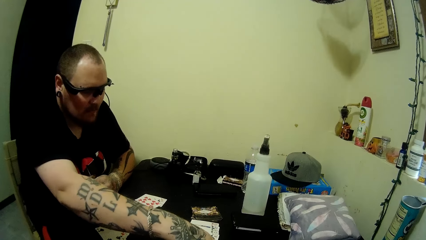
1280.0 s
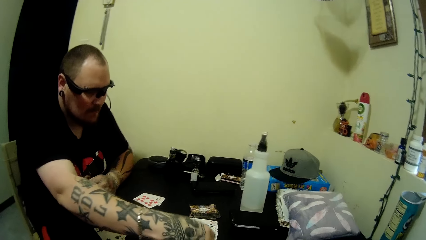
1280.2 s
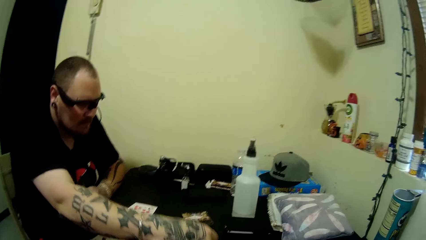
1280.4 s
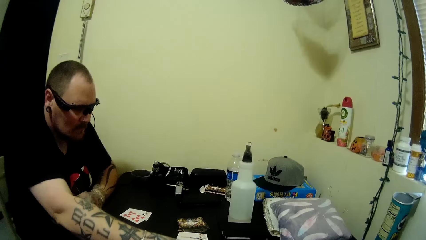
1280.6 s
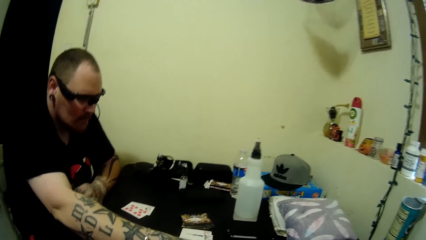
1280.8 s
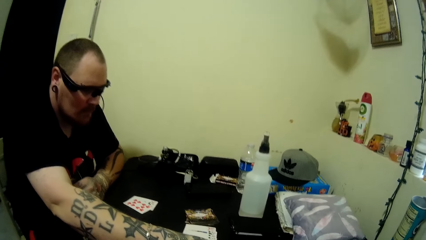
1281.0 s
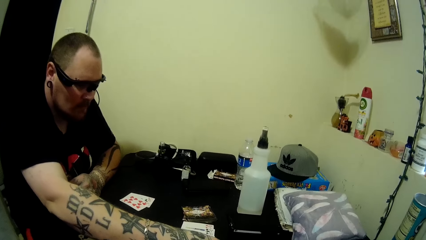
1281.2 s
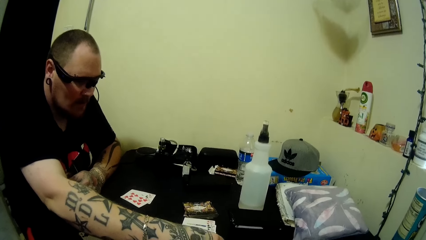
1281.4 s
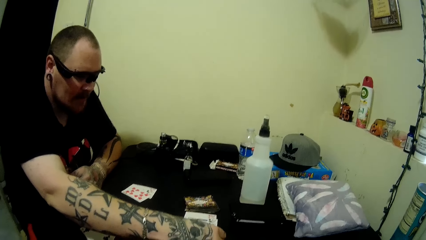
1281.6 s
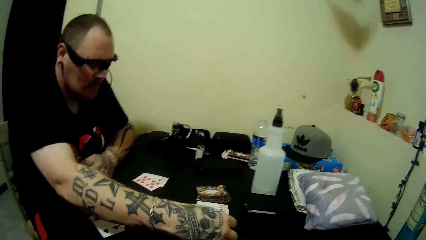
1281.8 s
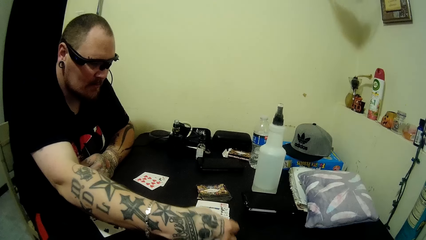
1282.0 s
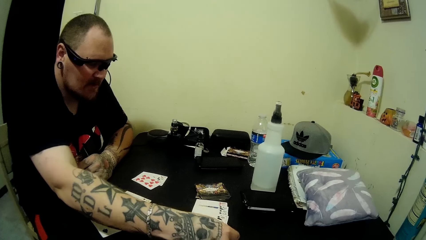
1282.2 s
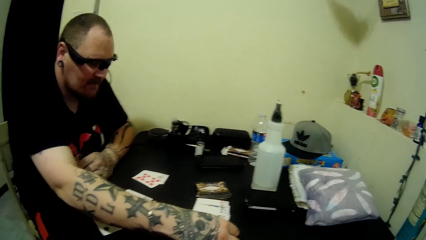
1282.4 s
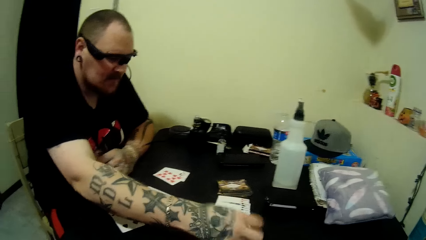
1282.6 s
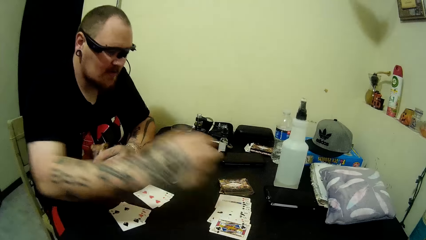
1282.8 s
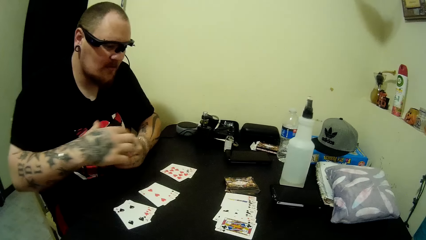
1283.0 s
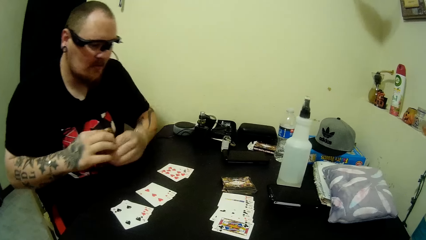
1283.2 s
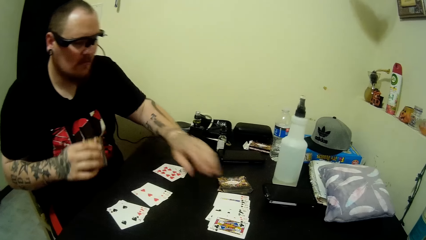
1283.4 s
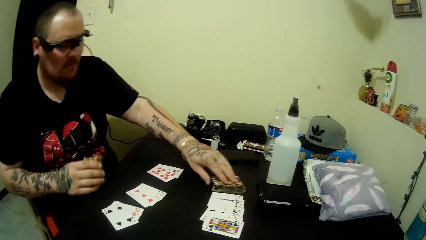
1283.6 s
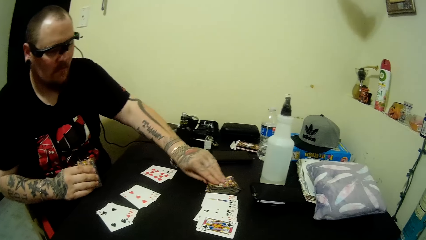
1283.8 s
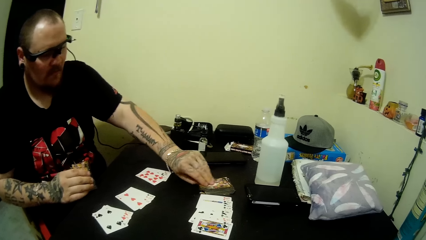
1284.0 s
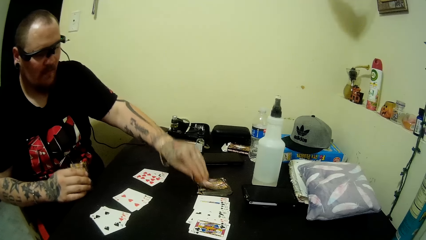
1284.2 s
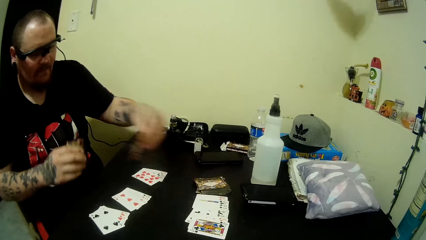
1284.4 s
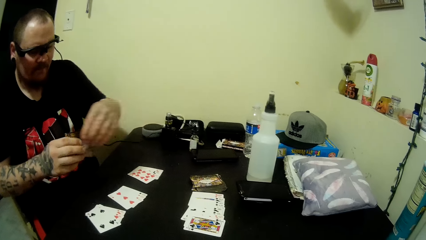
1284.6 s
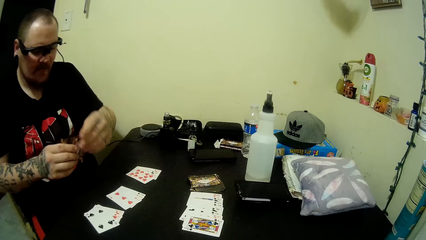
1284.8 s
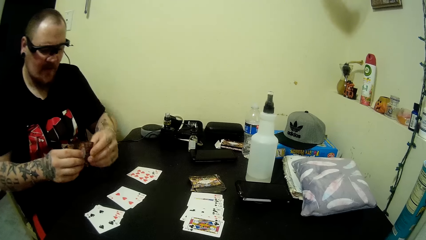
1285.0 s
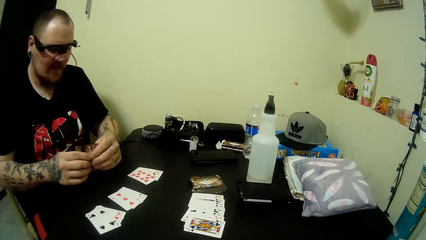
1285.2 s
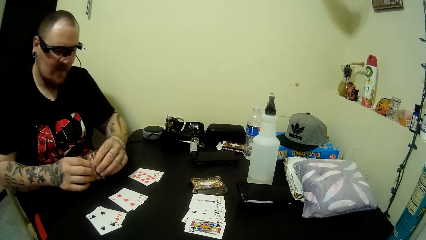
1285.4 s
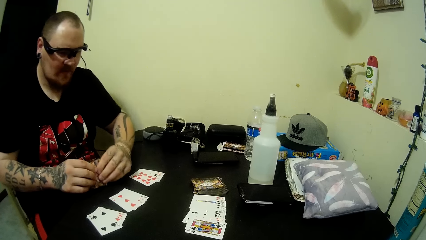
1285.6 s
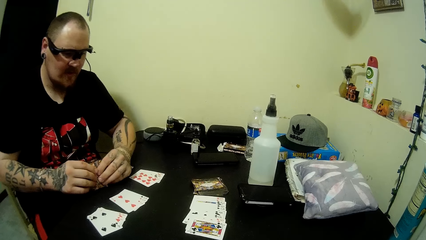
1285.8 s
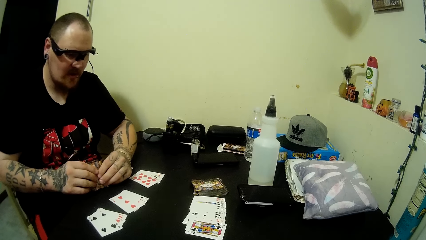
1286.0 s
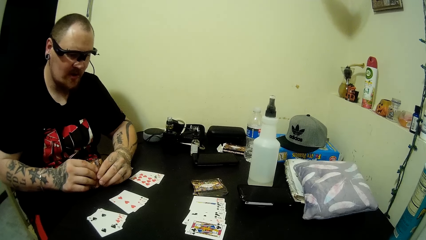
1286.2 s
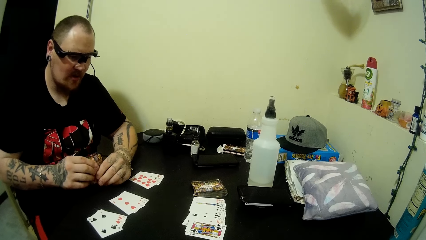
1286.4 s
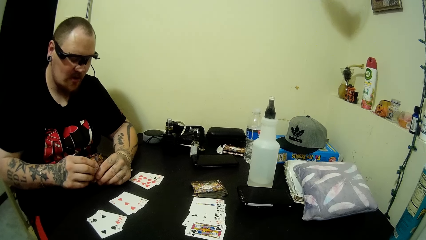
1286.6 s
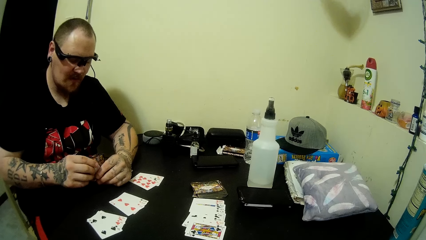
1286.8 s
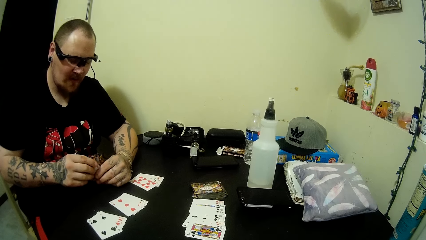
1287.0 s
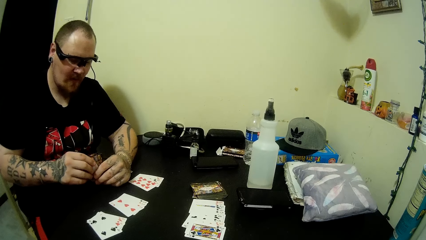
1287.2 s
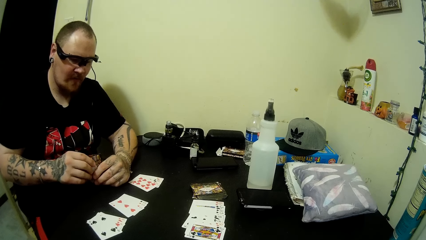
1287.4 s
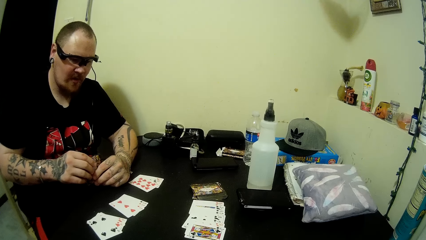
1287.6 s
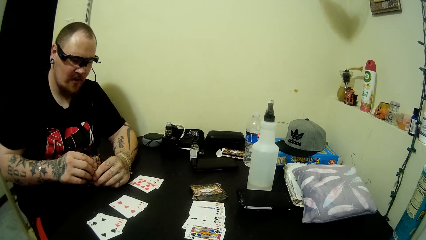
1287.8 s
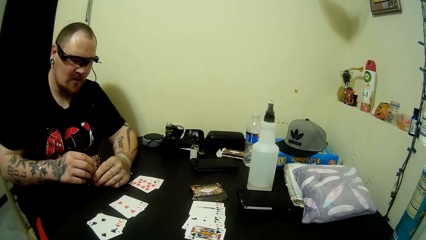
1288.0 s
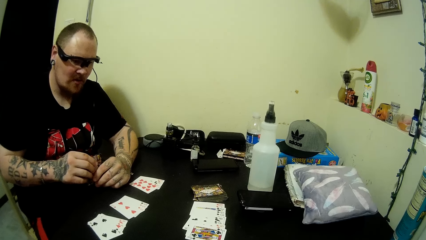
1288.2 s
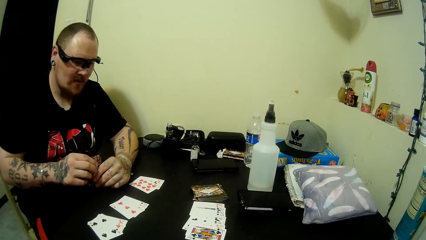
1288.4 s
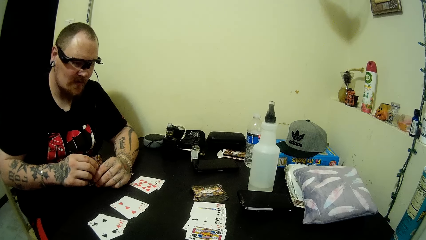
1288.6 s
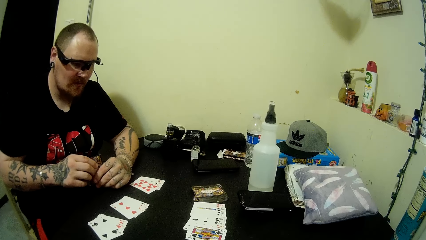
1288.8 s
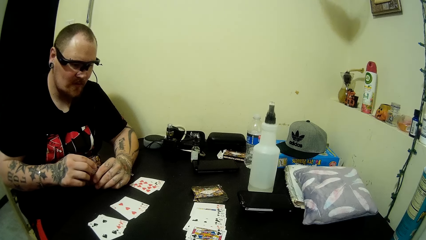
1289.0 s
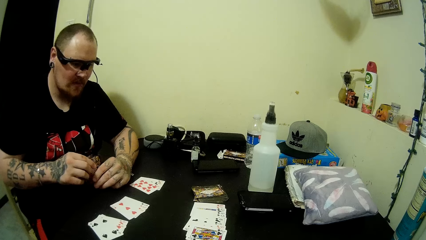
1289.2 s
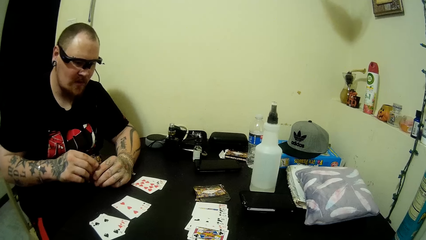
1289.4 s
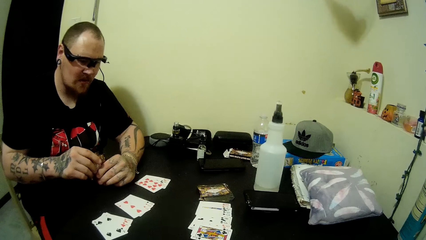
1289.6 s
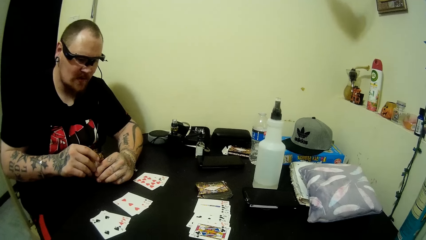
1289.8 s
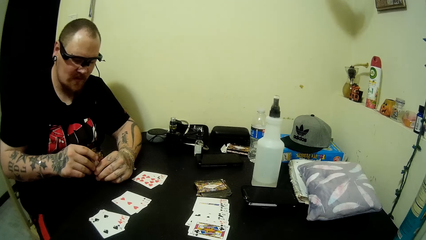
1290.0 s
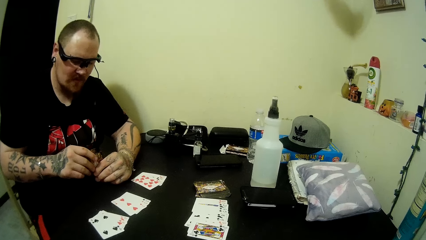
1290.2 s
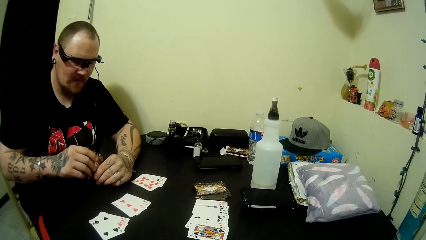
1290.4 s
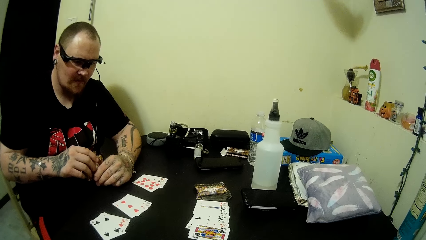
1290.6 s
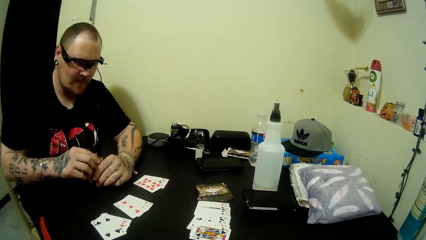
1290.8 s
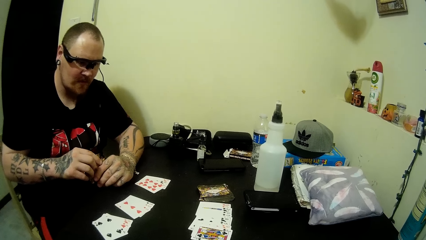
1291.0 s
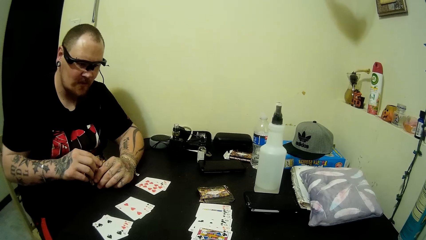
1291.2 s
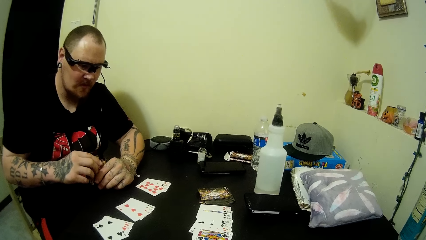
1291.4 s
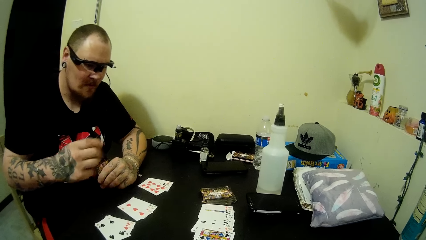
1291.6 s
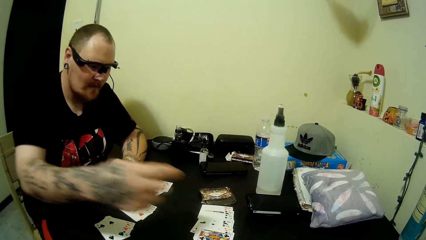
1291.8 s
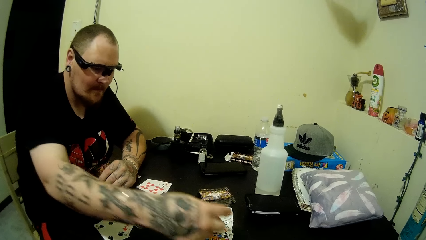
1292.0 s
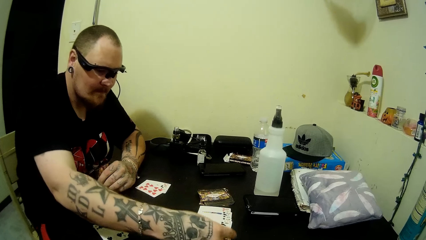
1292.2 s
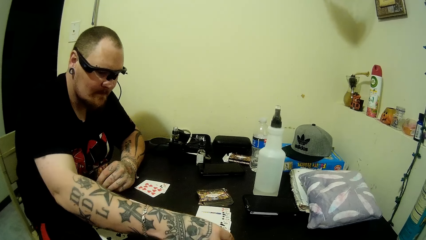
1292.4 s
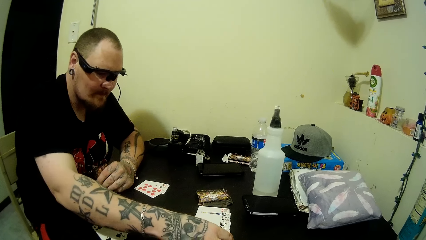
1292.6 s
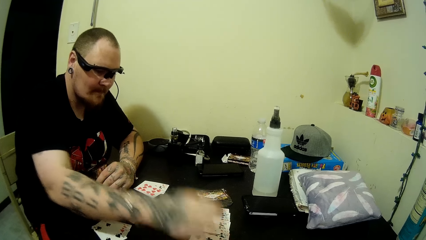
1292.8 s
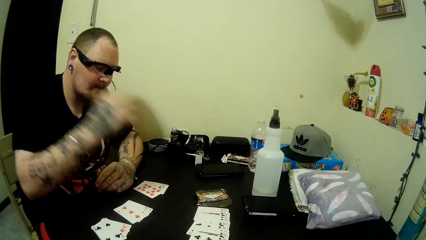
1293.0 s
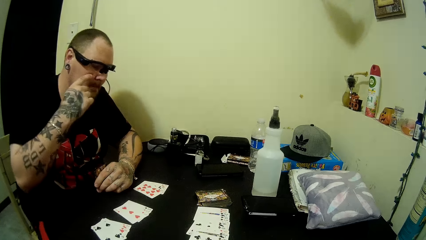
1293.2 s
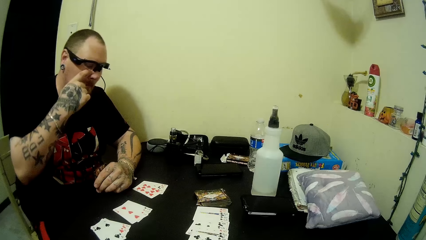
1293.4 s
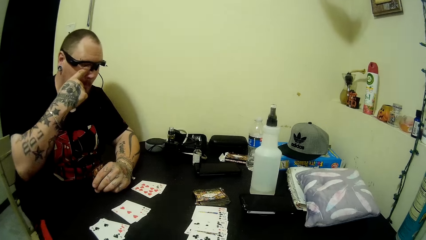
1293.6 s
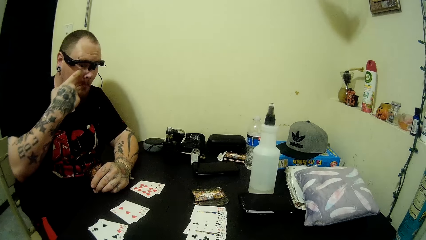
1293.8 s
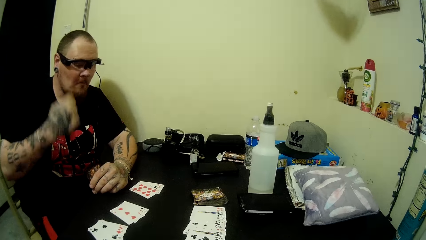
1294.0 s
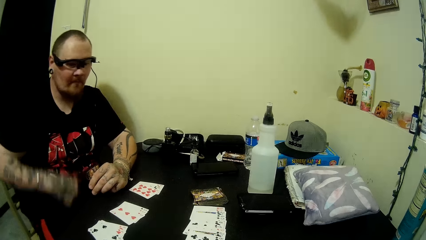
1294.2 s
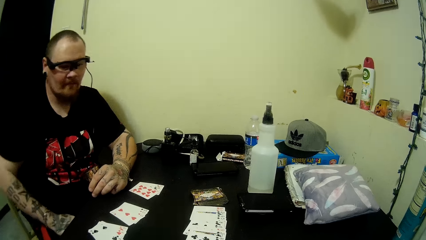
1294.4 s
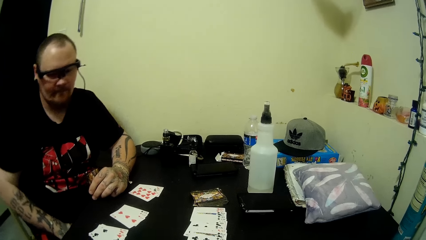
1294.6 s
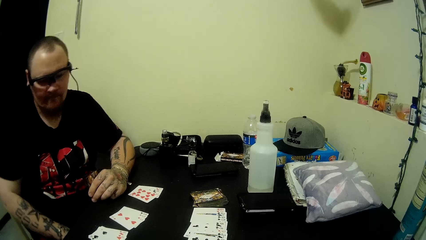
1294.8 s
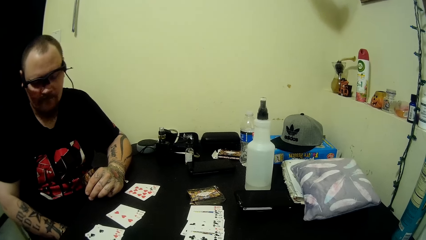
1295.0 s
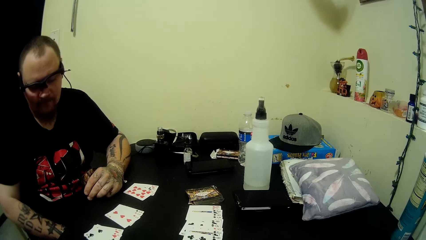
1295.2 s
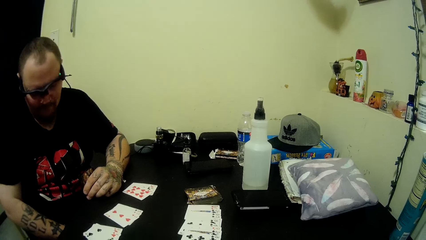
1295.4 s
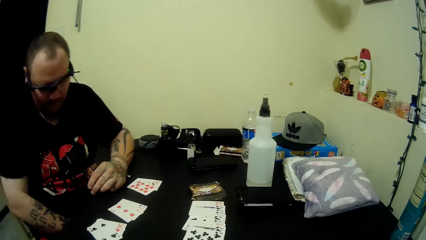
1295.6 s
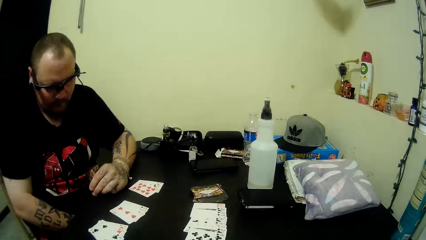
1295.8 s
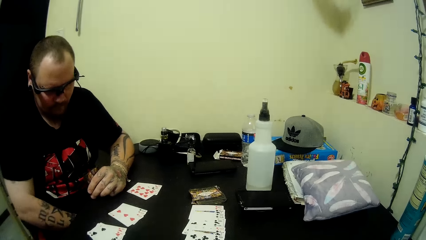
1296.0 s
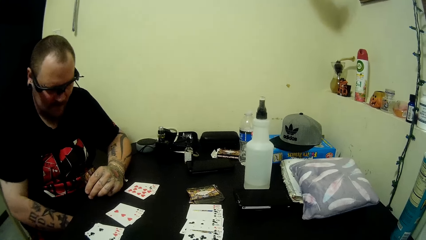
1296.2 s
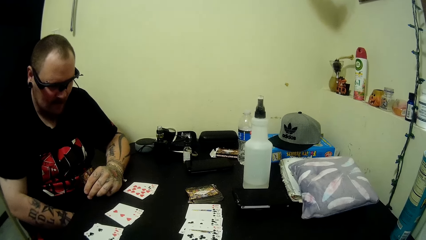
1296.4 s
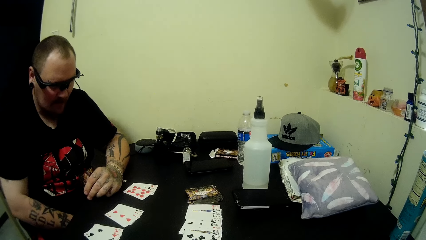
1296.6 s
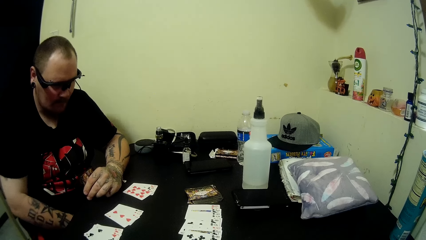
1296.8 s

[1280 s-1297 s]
A man talks to the camera wearer. The camera wearer talks to the man. The man arranges some cards on the table. The camera wearer observes the man. The man picks up a card from the table, places a card next to the camera wearer, and touches some cards on the table. The camera wearer observes the man. The man scratches his eye.
